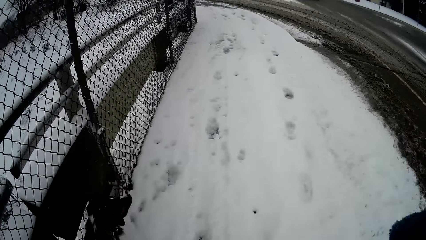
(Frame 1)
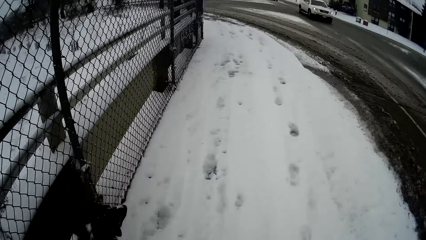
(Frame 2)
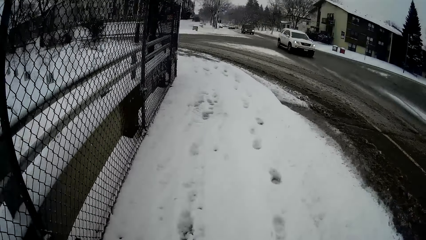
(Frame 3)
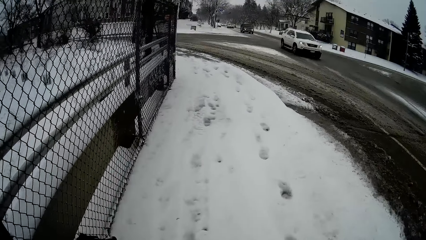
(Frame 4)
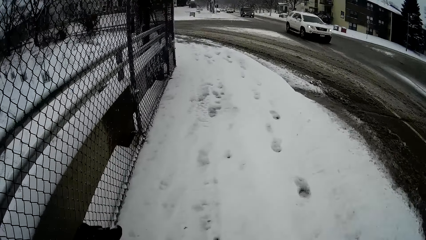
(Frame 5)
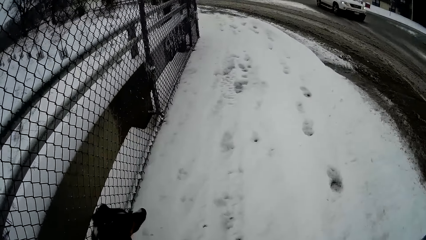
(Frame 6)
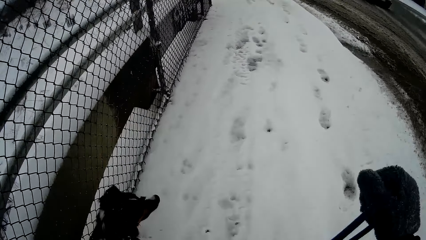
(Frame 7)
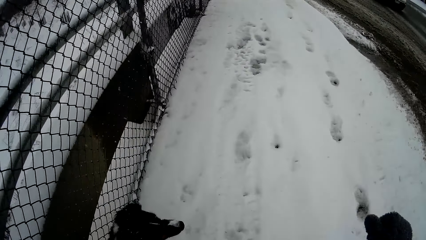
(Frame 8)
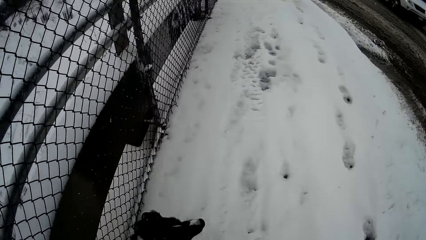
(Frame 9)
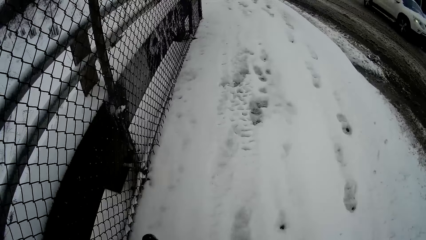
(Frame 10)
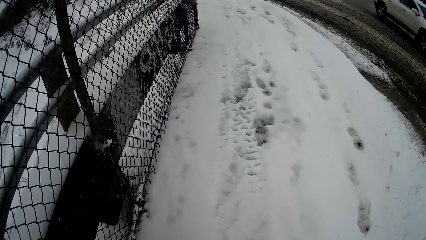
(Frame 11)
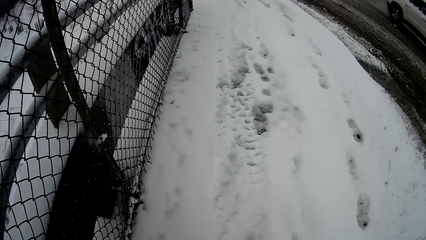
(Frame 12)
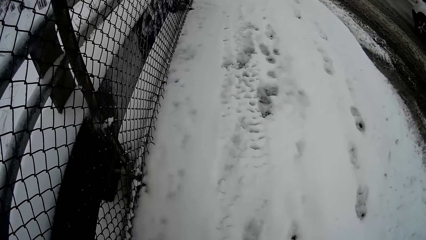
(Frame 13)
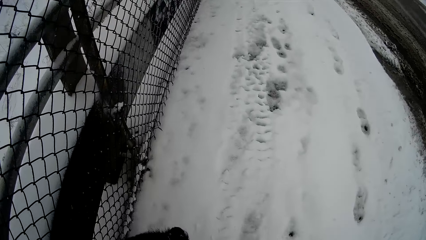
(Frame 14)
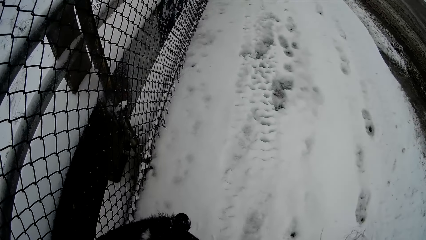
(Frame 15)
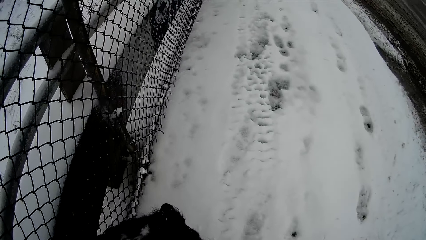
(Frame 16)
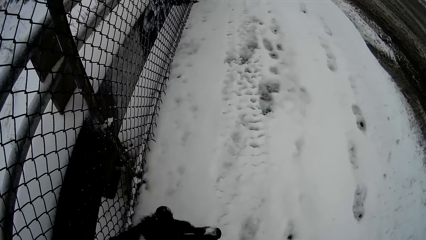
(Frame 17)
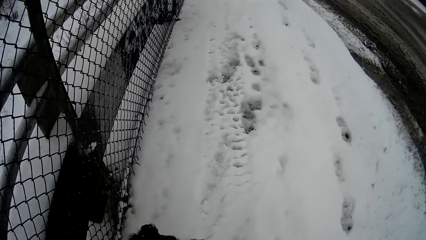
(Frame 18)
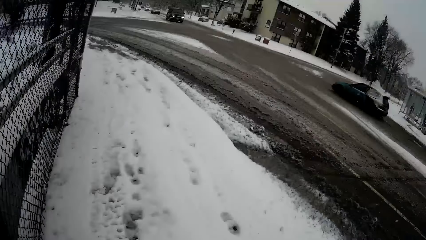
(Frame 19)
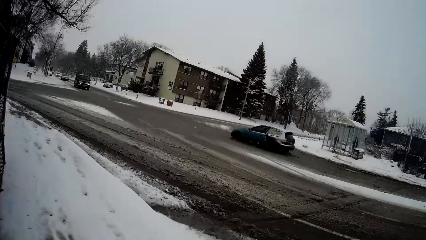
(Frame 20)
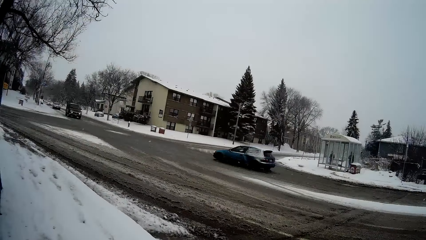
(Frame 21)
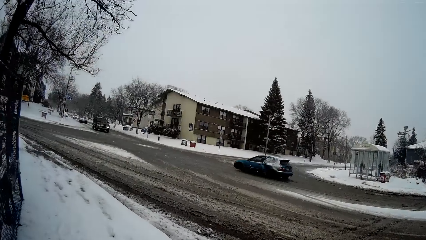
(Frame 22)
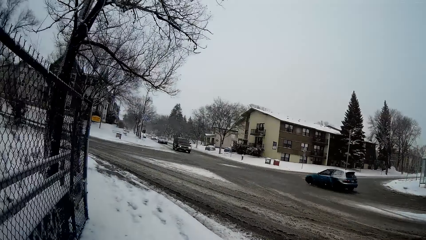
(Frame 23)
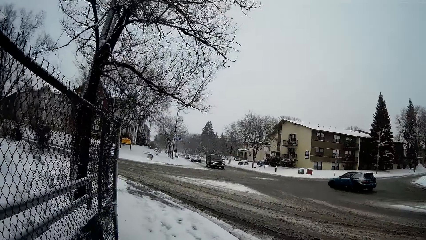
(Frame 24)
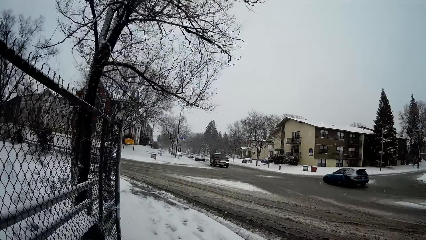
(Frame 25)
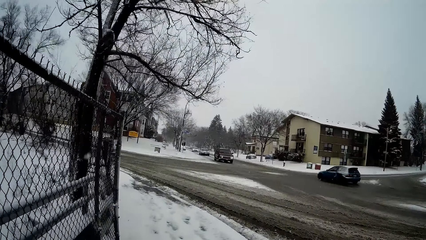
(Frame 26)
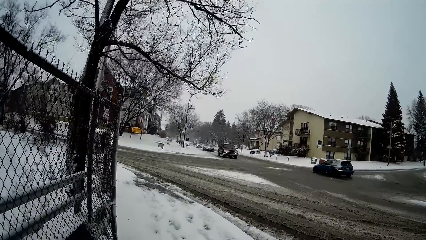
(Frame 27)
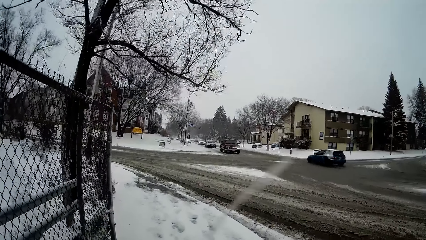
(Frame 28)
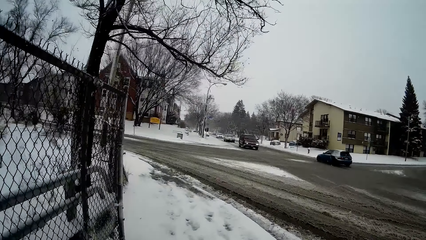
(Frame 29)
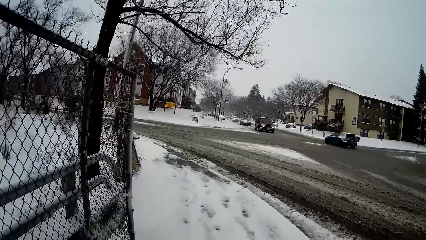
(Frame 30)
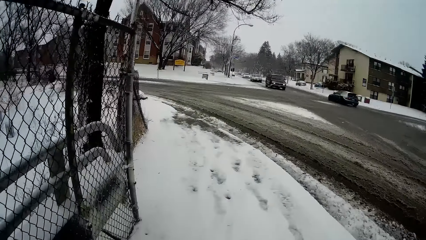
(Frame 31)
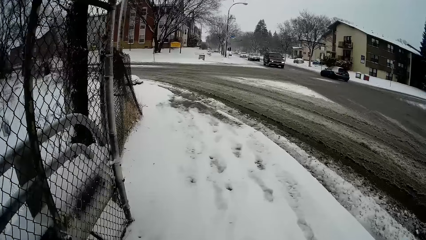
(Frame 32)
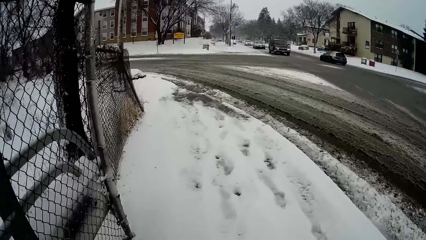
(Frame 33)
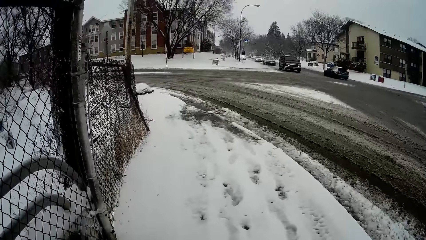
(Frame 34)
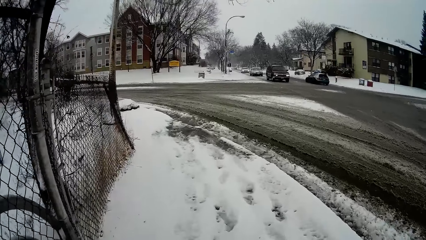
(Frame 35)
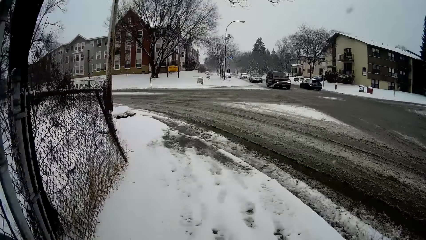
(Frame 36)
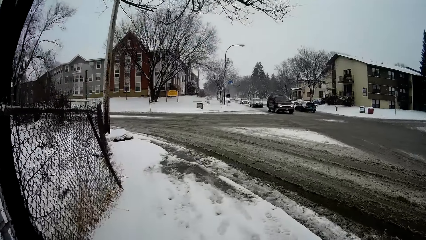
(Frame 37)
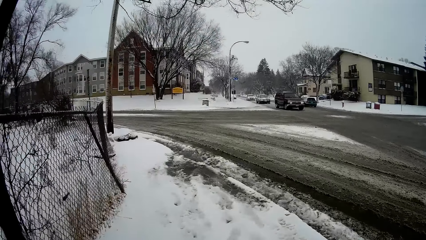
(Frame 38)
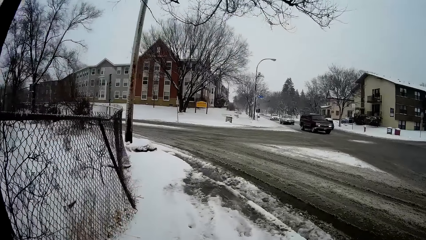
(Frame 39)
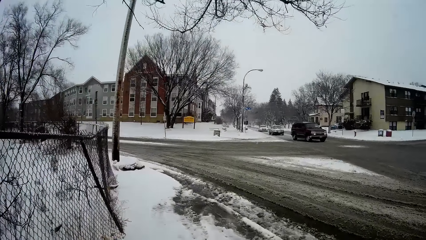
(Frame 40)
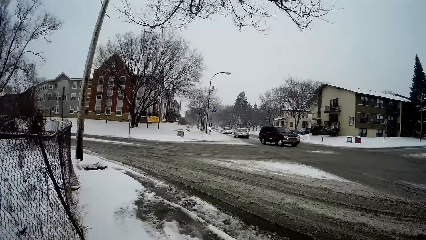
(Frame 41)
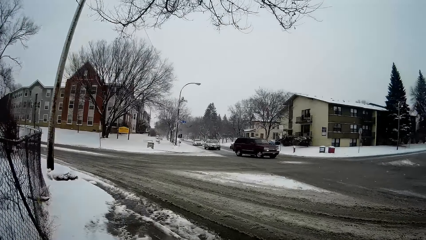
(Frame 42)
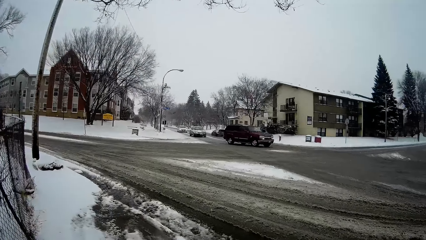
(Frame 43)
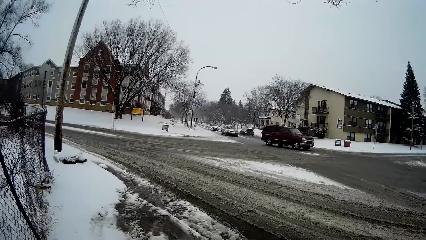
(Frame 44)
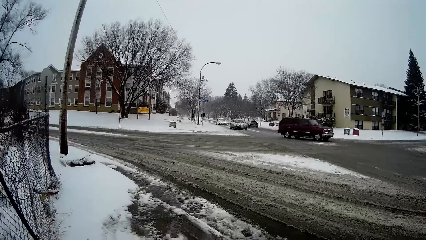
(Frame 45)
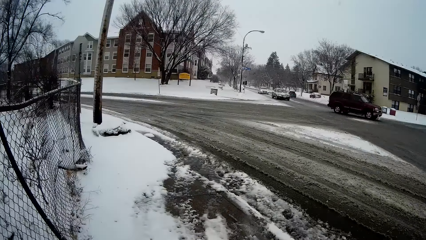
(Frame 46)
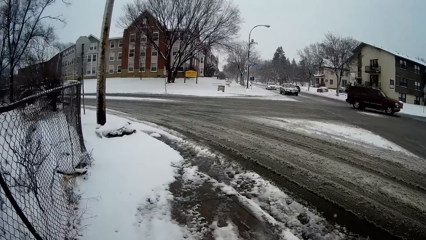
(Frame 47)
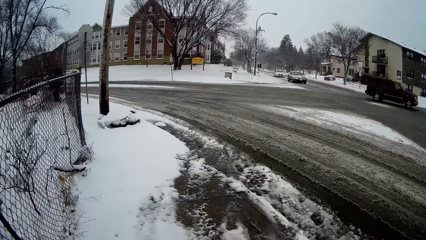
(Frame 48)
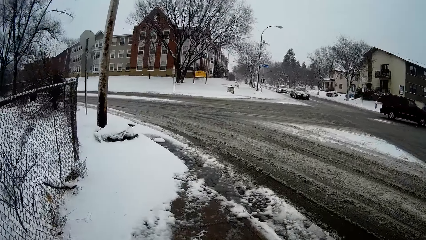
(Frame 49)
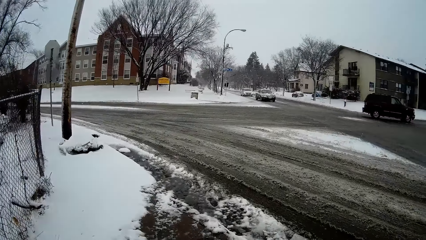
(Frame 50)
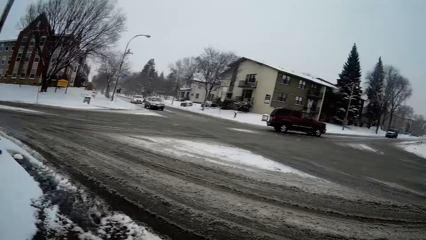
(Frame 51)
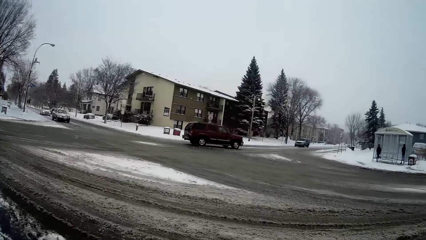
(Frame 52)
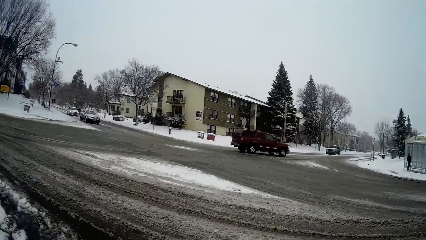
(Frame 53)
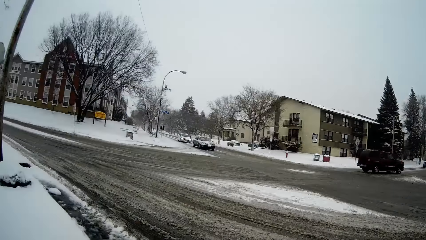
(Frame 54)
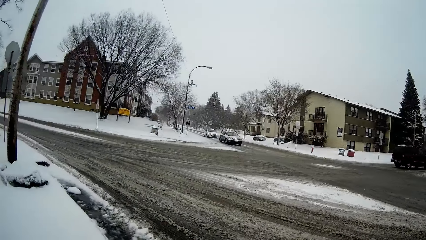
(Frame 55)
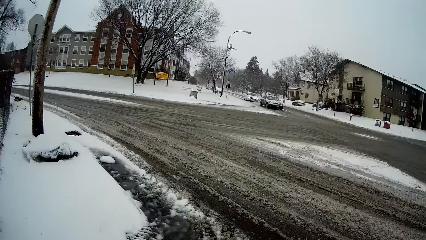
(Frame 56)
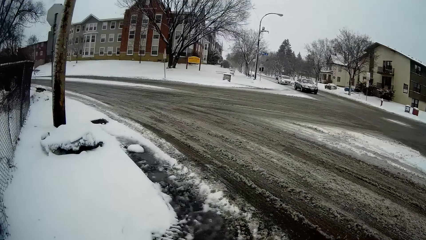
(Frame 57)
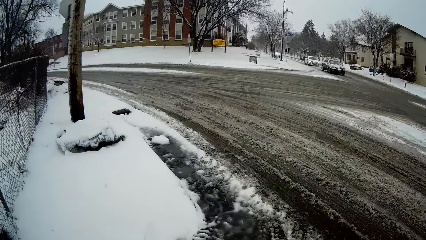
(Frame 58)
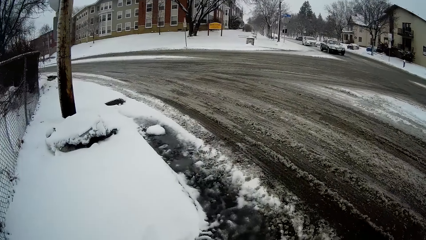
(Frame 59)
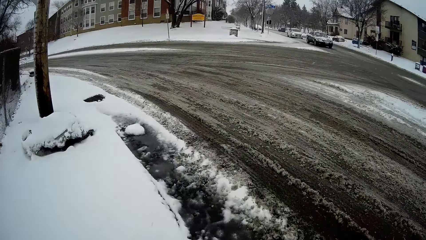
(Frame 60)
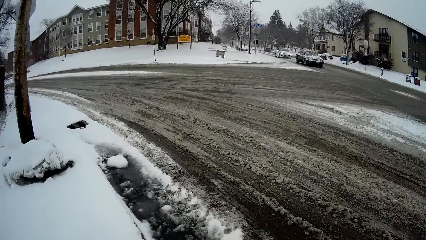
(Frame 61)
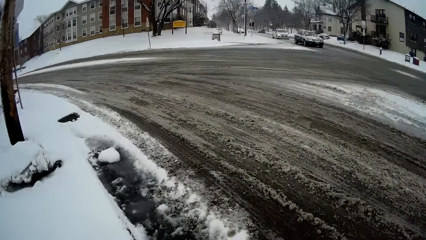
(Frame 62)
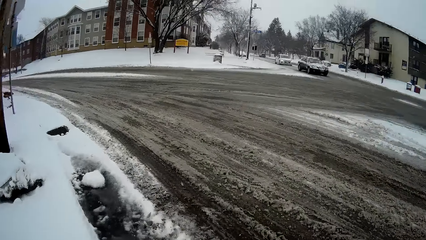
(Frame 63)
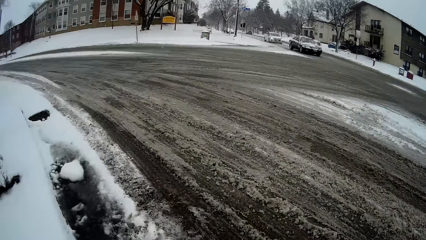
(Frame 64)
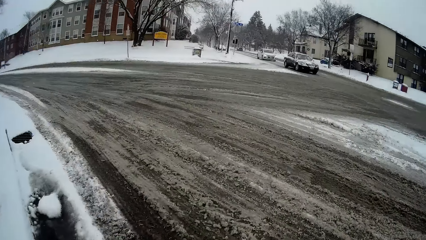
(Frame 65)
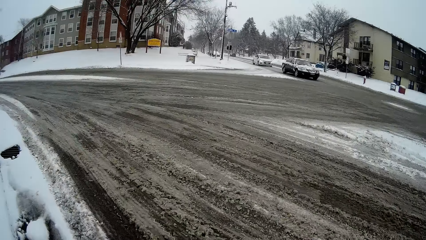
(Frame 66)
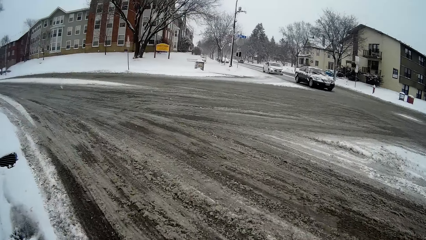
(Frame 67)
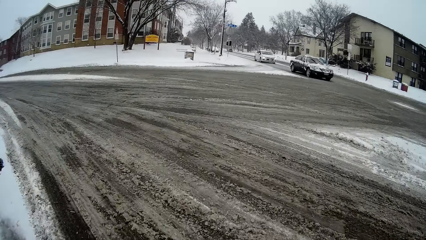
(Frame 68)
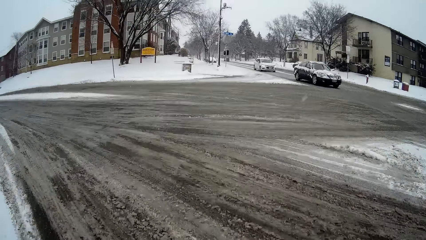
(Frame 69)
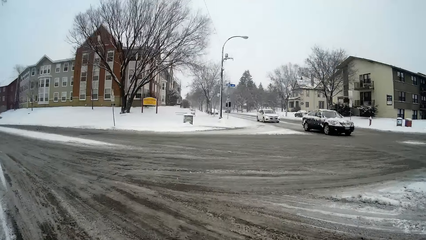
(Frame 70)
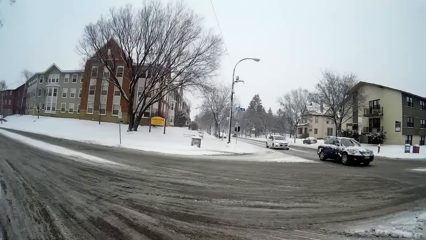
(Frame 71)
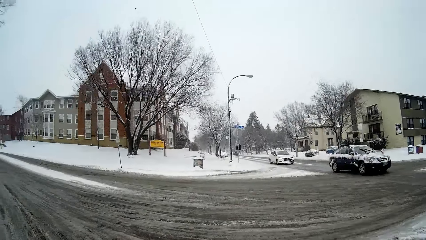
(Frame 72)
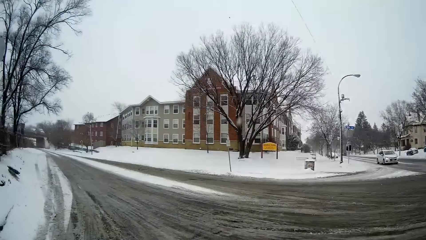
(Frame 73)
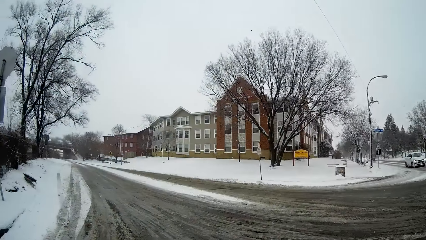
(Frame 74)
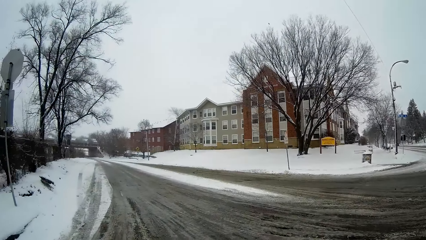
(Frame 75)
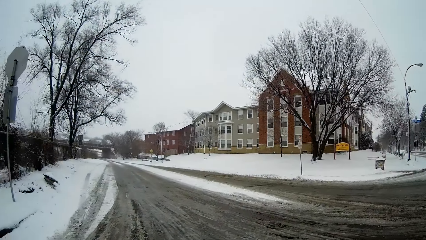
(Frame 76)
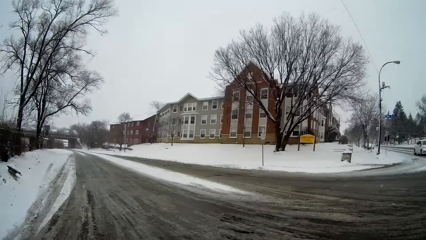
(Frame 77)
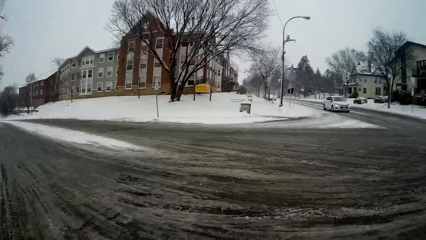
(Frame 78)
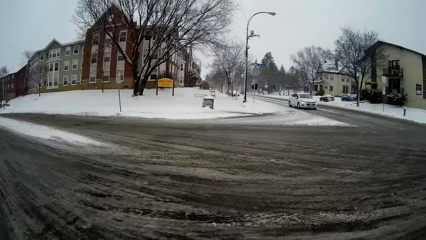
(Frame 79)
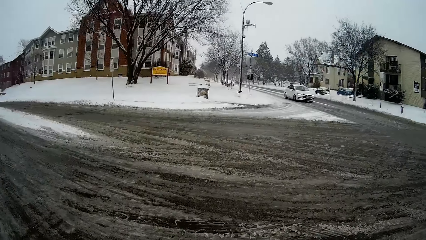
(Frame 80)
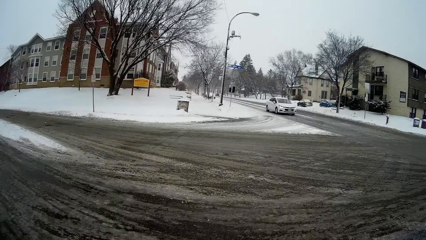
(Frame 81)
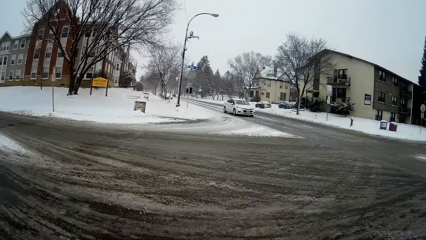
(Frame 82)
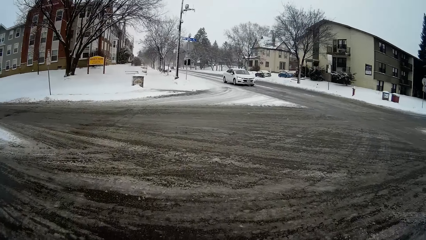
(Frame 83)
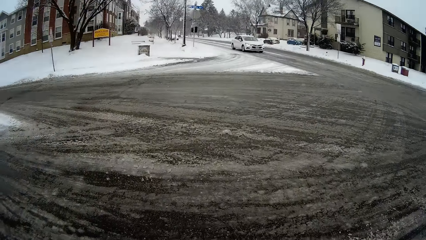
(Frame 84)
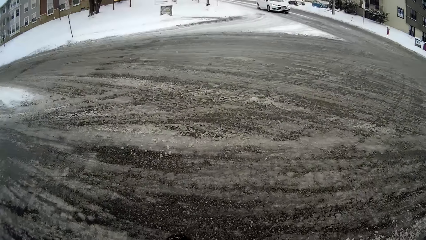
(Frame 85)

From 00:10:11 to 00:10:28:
A white jeep drives past the camera wearer. They stop, look around and walk the dog.
